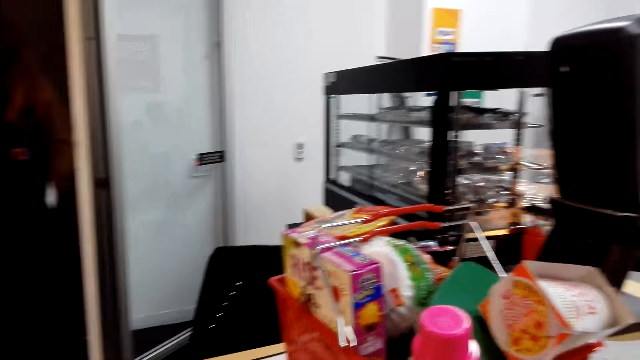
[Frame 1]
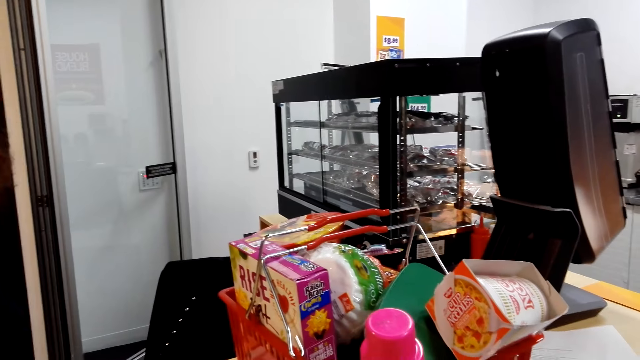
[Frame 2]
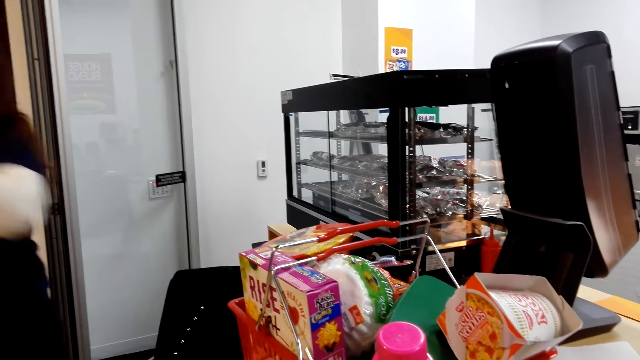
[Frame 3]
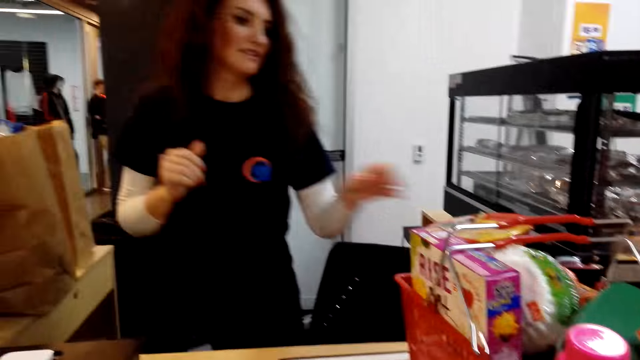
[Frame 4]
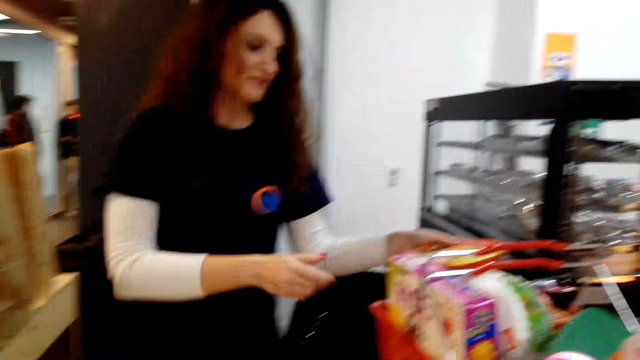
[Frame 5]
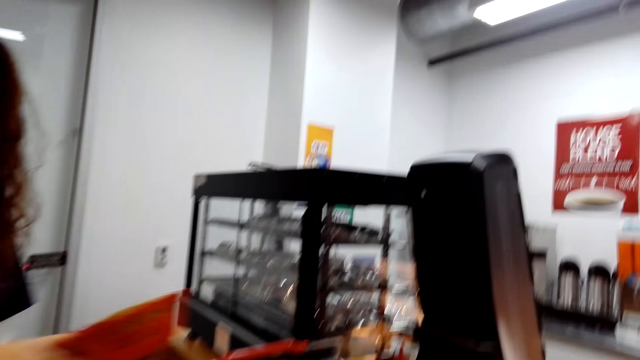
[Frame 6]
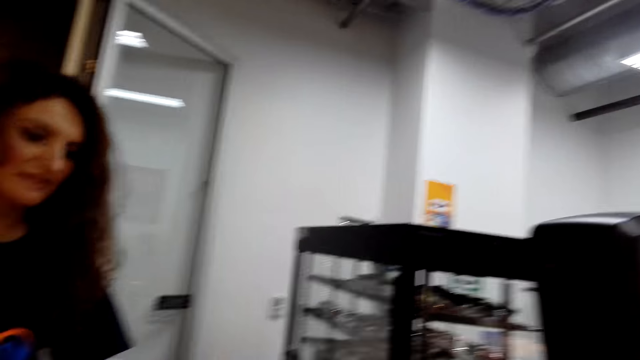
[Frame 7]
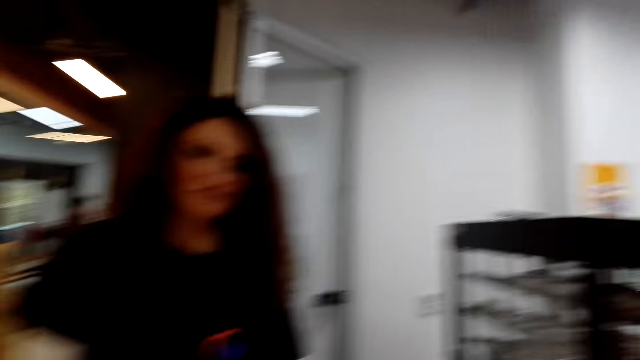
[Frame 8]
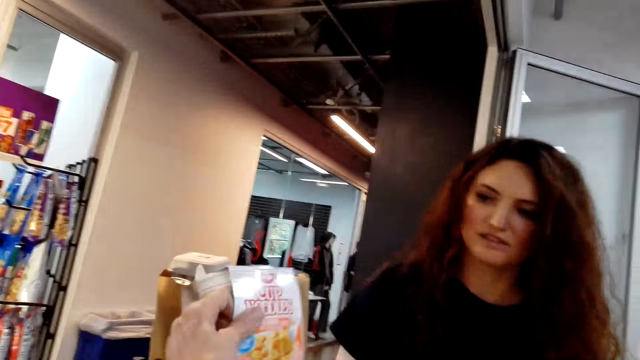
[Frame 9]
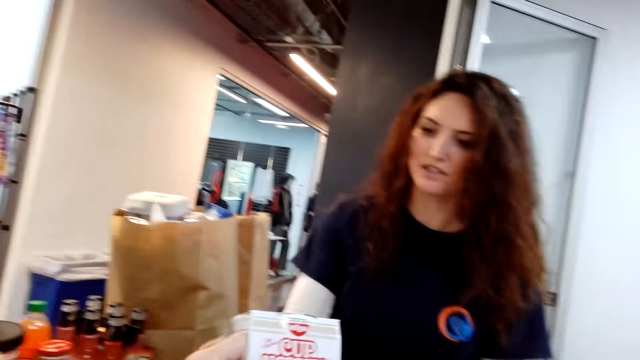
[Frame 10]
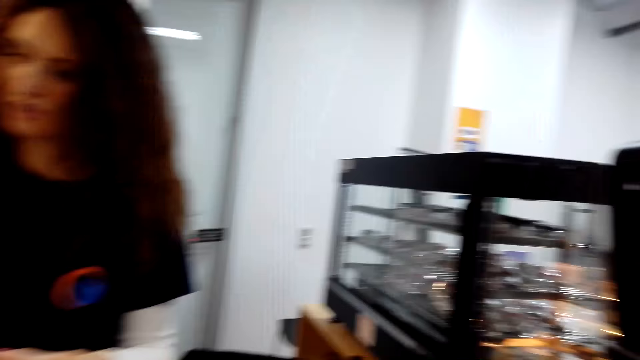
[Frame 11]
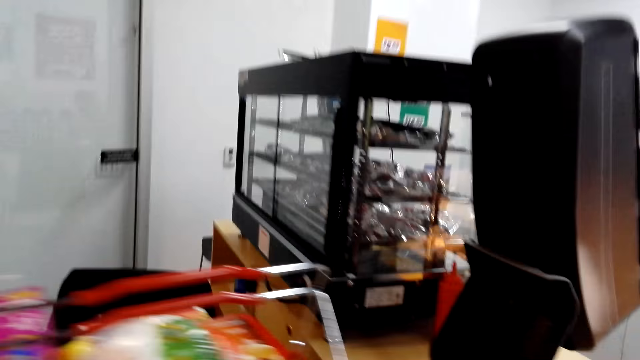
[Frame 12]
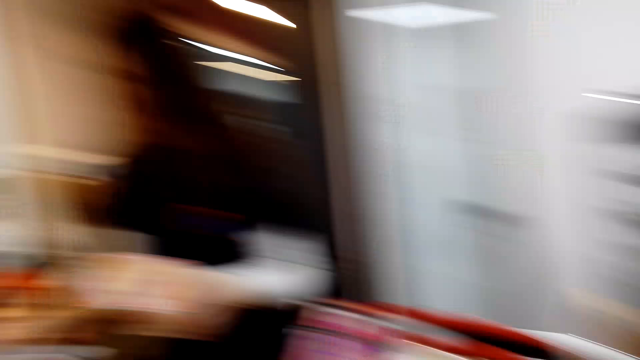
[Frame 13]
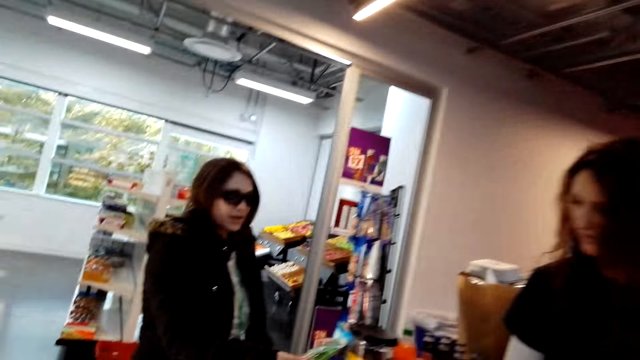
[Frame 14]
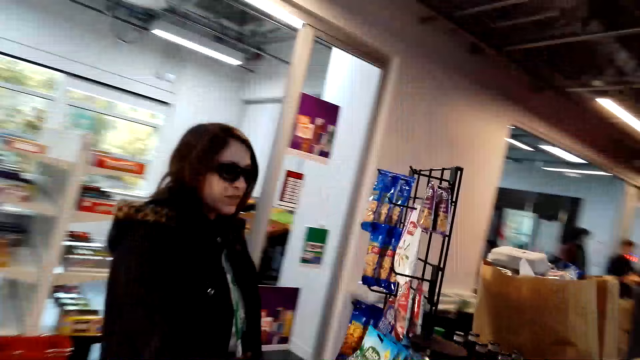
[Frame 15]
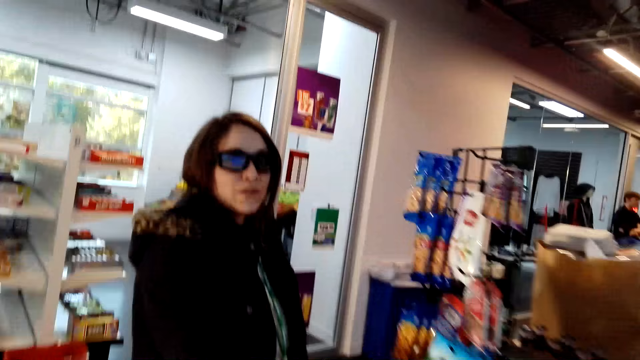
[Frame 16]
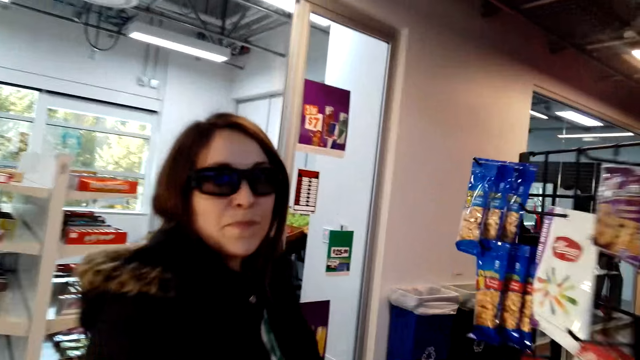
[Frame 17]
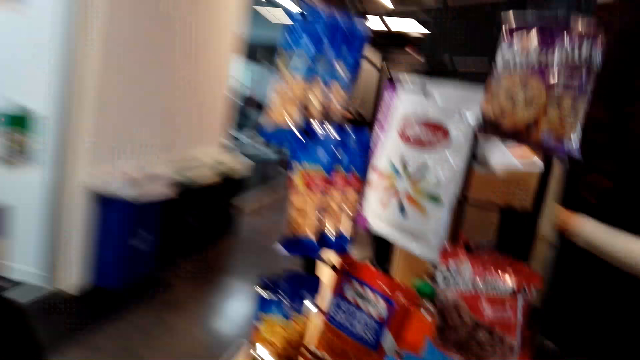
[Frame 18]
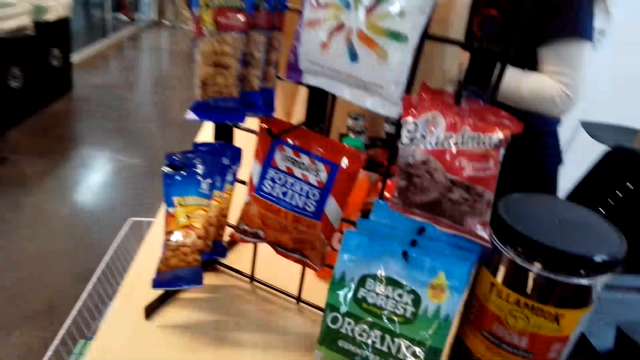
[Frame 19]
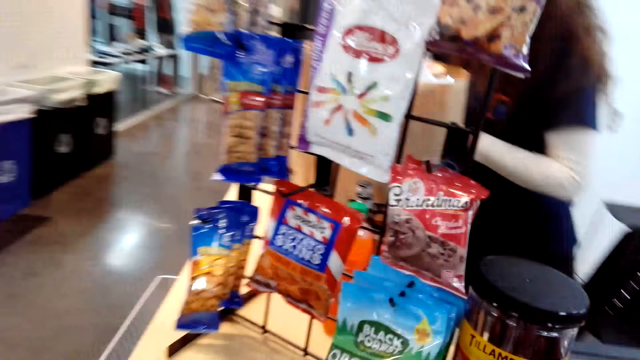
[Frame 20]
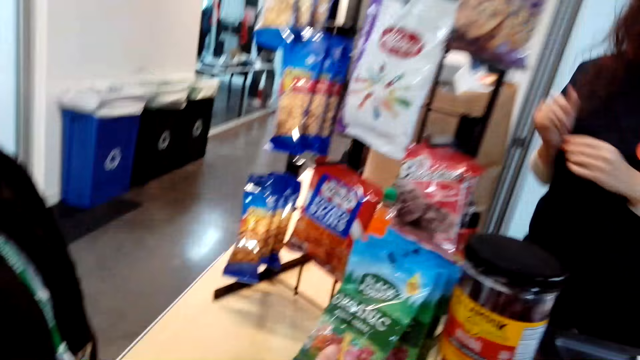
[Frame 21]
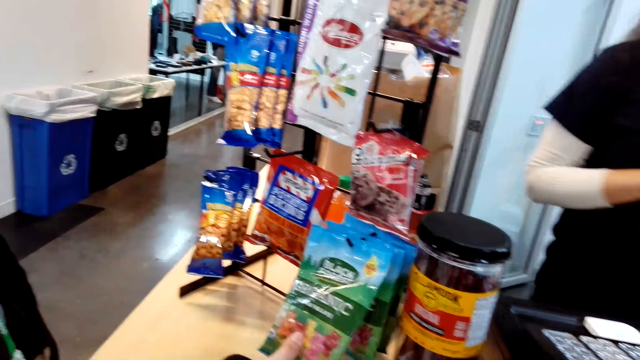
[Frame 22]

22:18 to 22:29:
The camera wearer talks to a woman. They unload the goods in the basket onto the counter. They talk to another woman. They move towards the first woman. The first woman talks to the camera wearer.

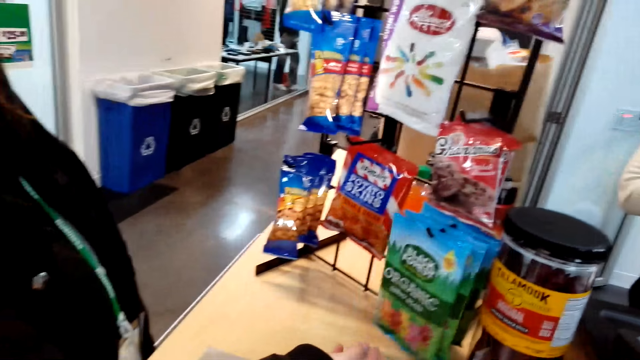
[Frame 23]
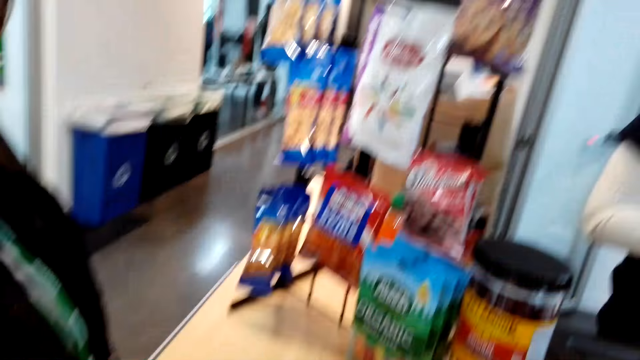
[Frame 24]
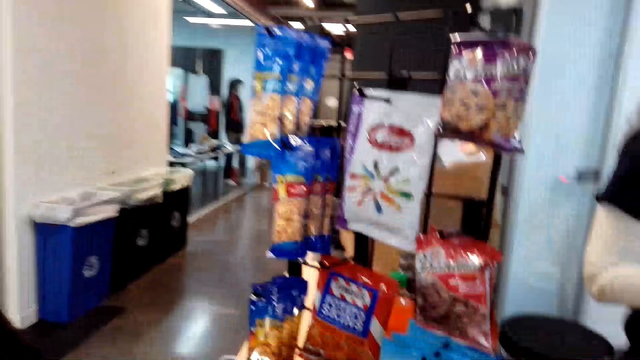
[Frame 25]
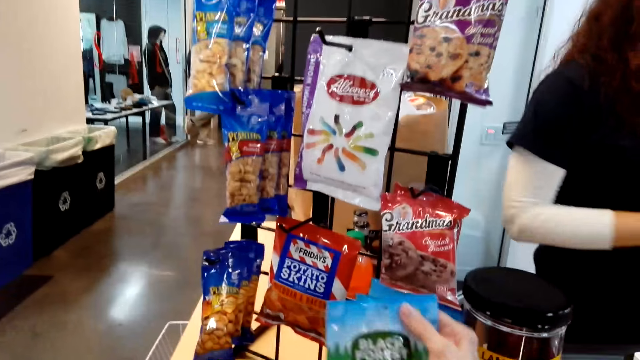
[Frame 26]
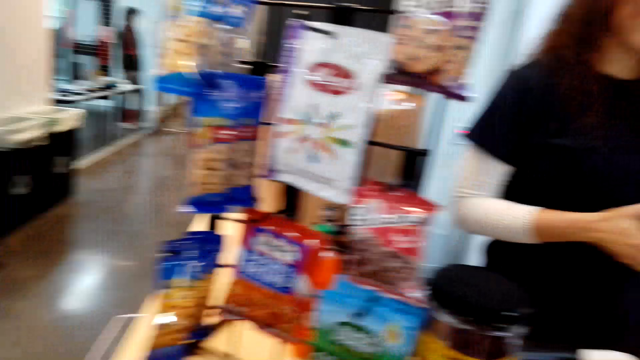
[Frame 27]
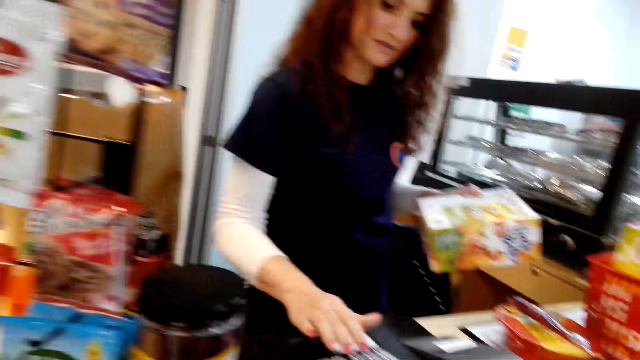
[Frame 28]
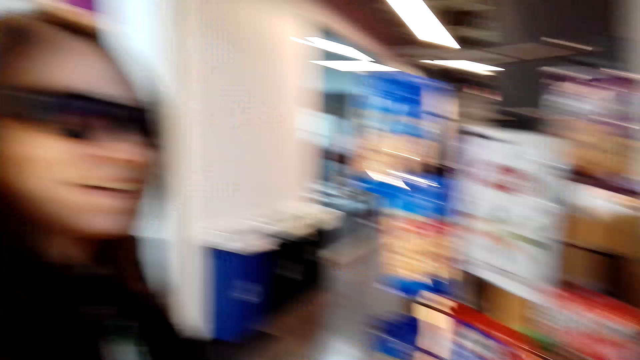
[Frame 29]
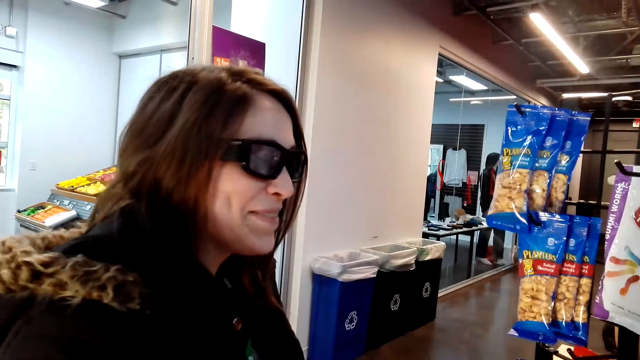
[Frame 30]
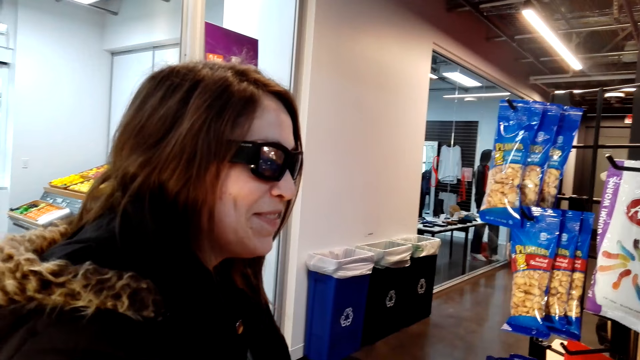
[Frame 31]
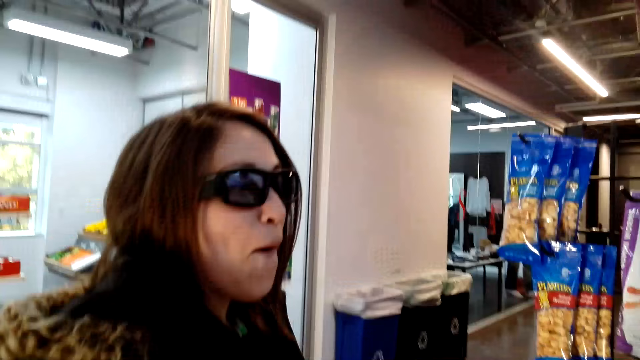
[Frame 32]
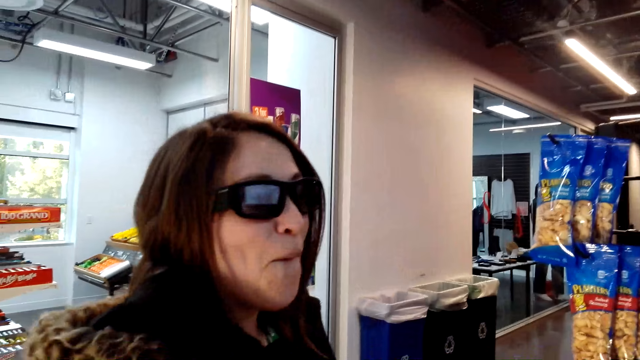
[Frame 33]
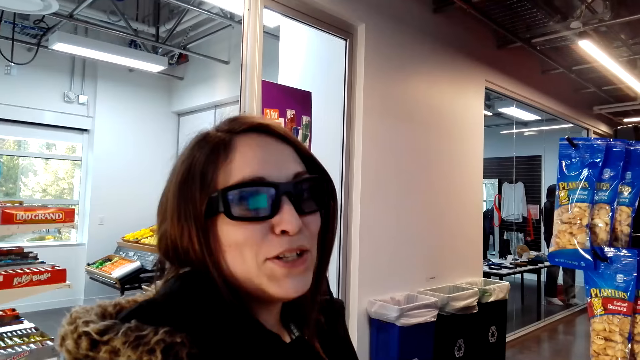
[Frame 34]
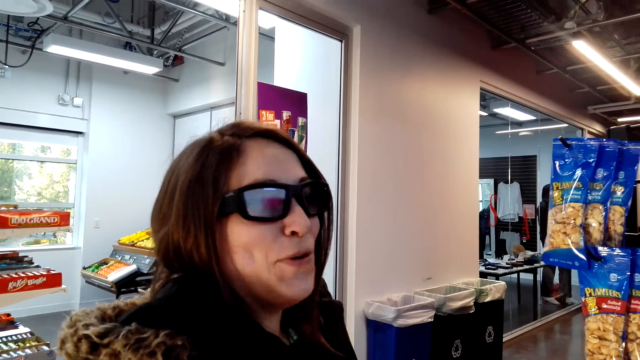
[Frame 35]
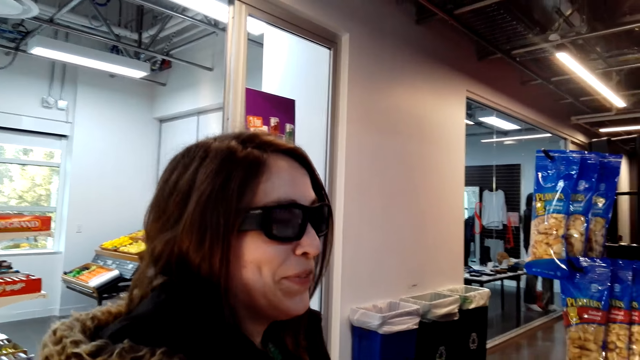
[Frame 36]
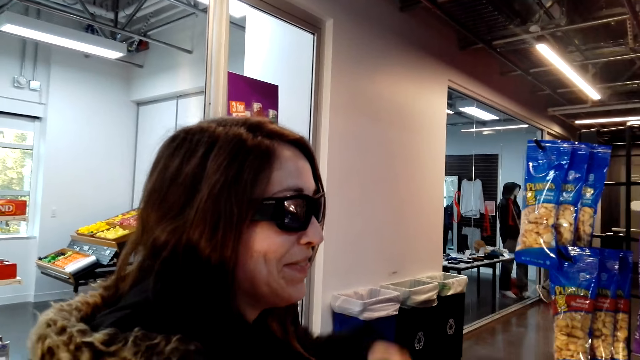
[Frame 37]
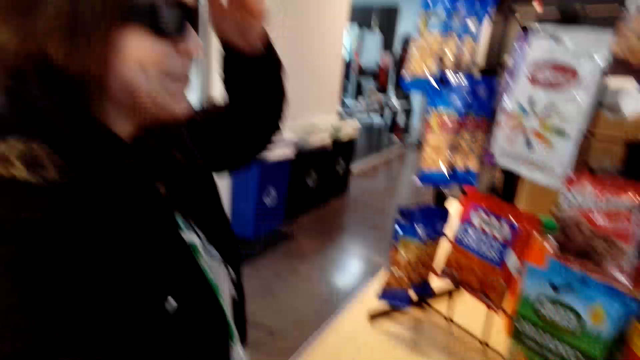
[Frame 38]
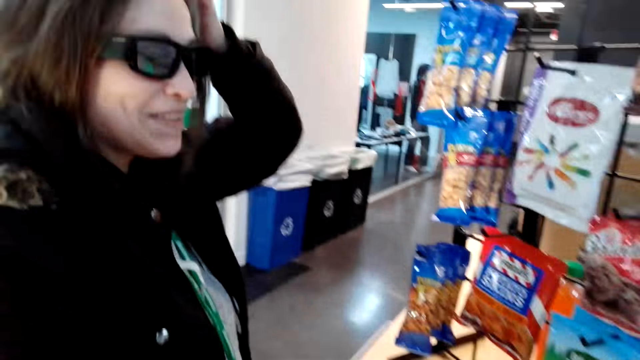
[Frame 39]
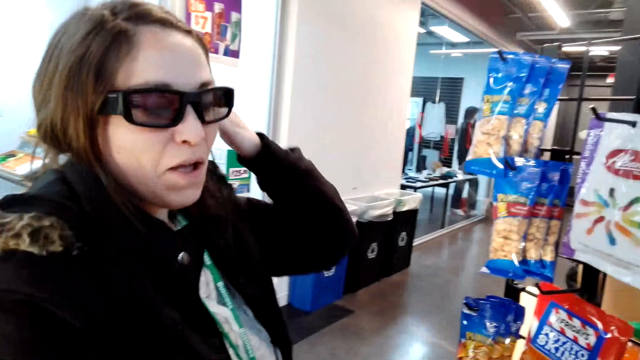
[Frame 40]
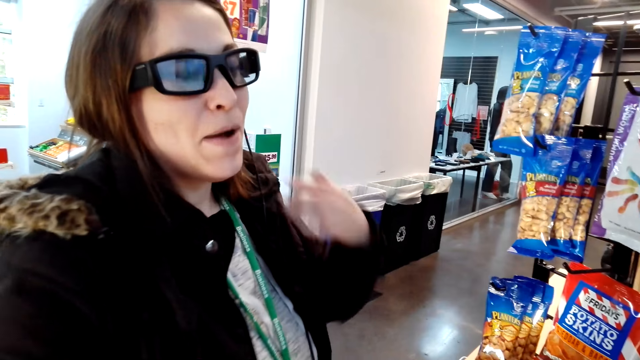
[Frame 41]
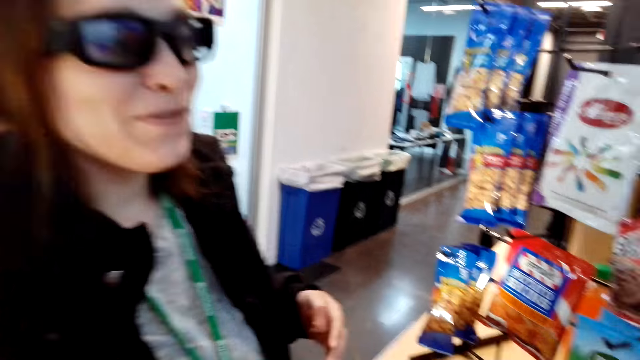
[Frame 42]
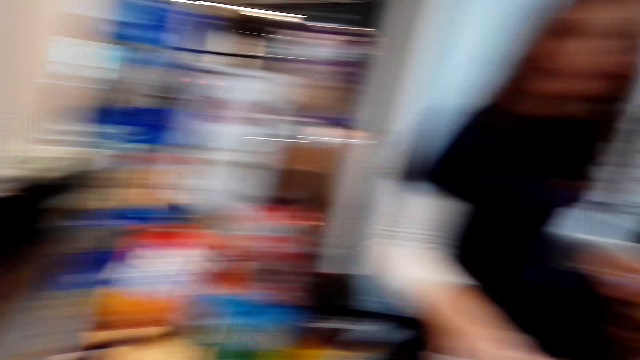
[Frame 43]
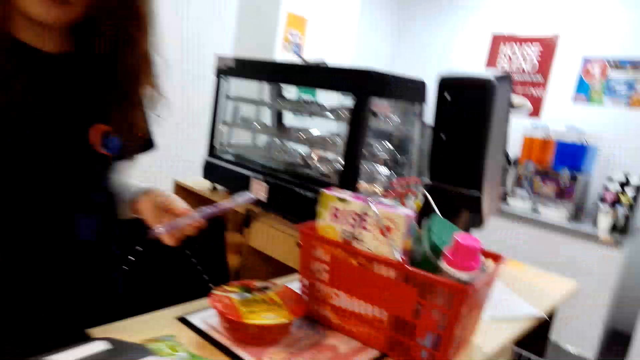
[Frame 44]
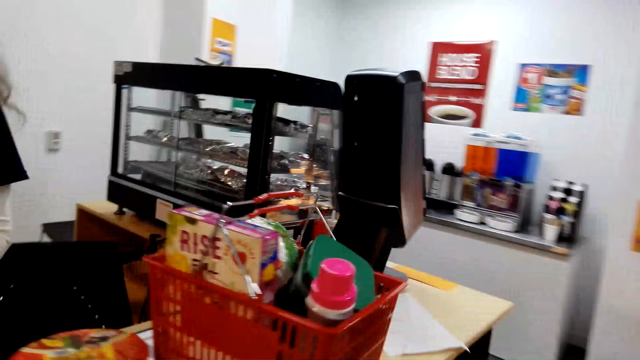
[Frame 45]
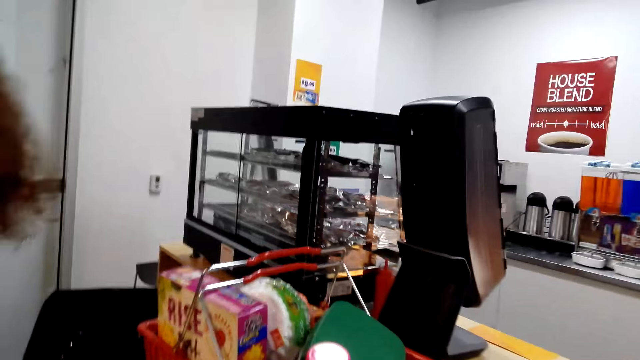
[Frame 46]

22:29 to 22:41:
The camera wearer picks up the packet from the rack. They talk to a woman. They walk towards the shopping basket.
